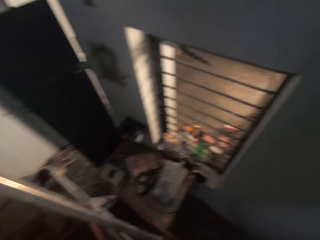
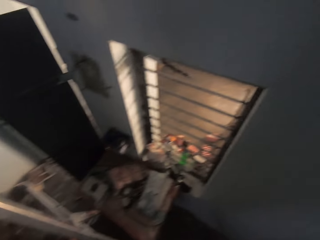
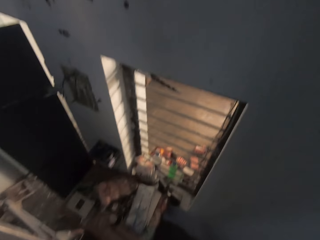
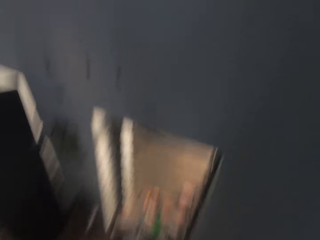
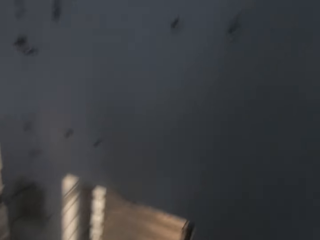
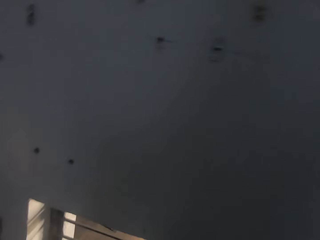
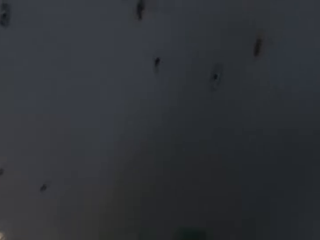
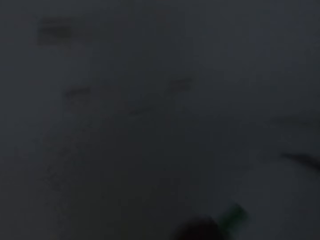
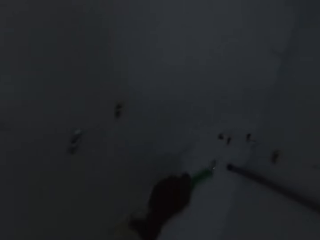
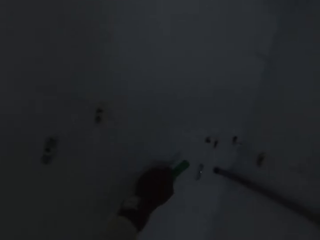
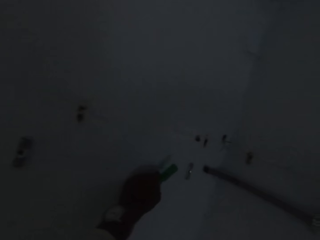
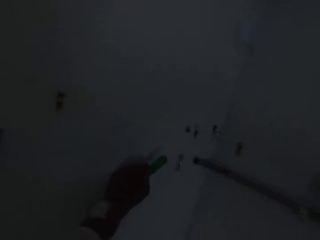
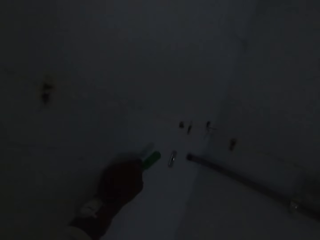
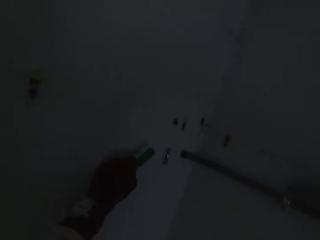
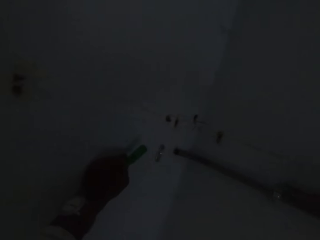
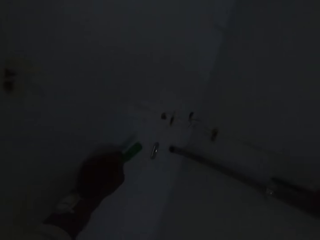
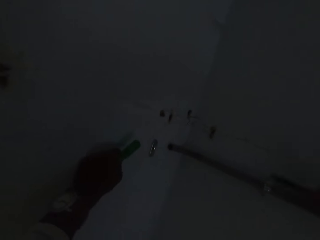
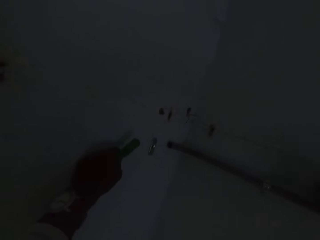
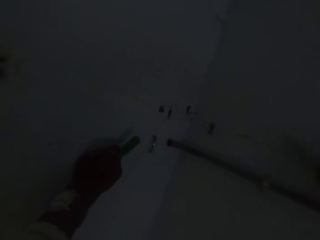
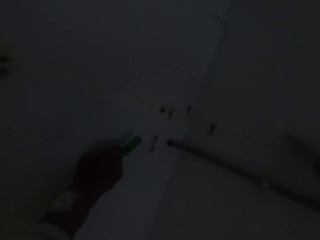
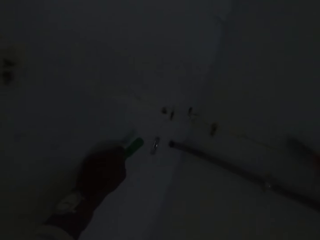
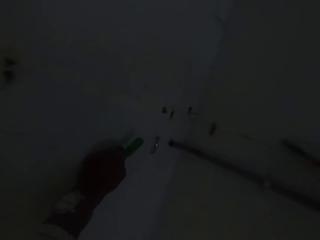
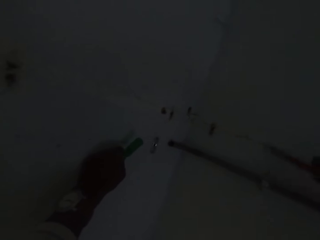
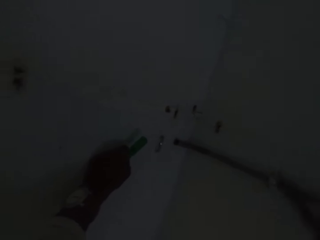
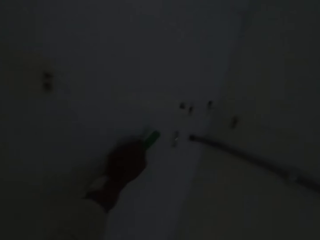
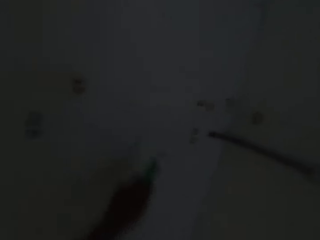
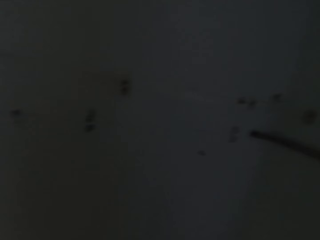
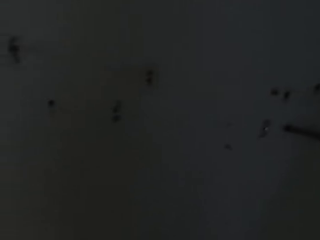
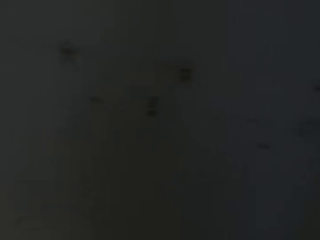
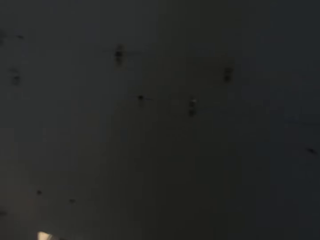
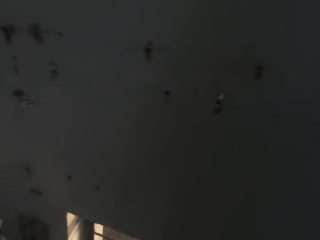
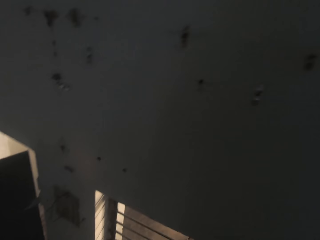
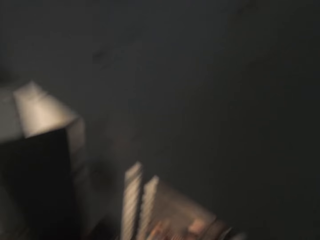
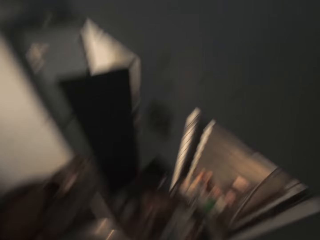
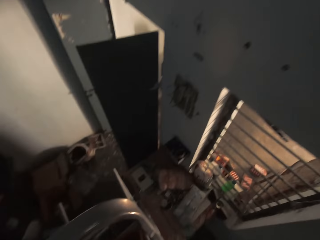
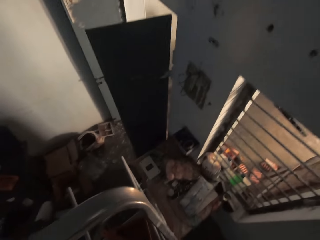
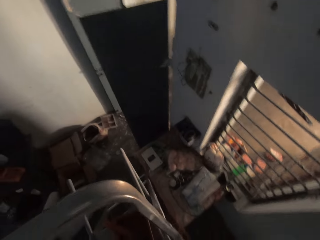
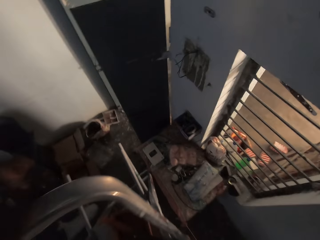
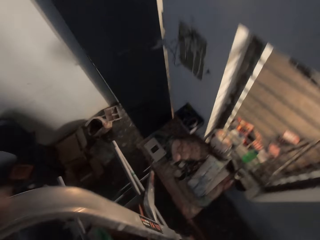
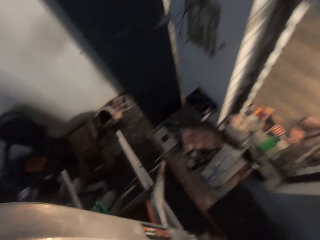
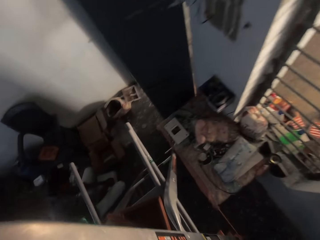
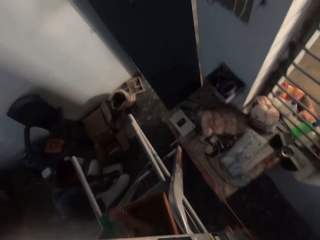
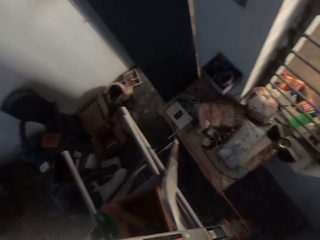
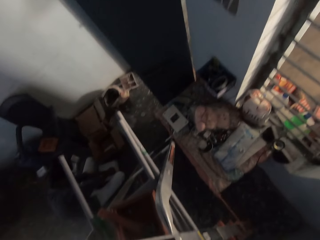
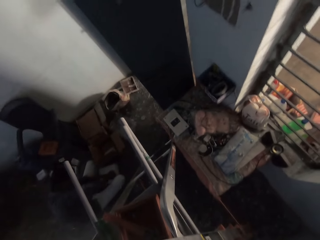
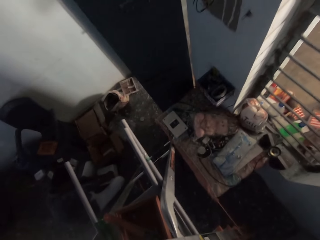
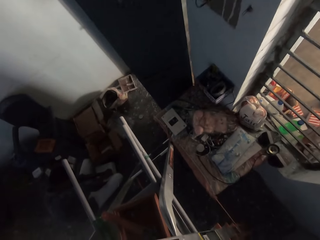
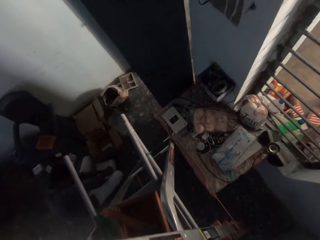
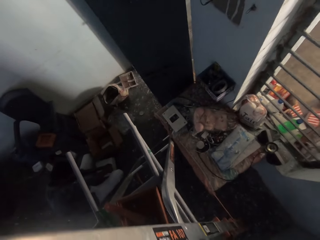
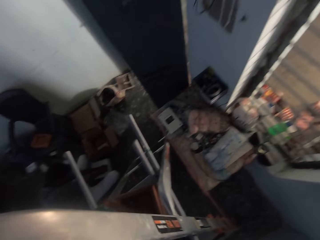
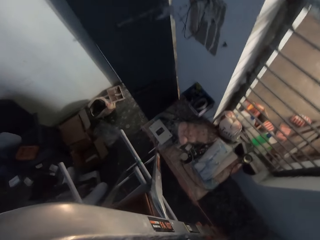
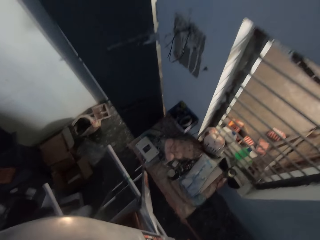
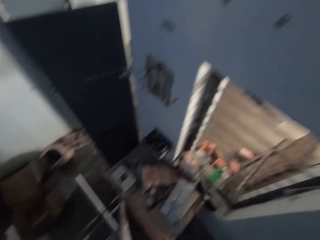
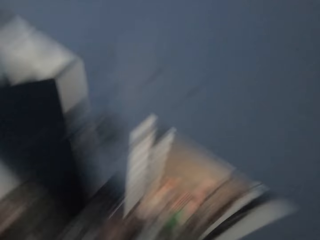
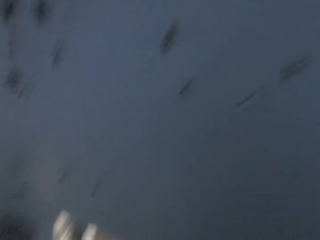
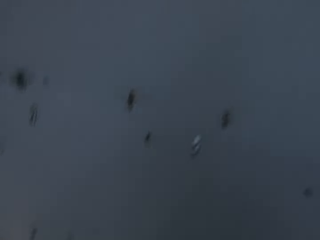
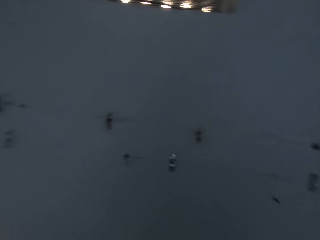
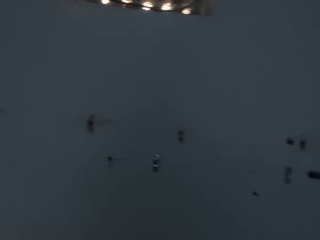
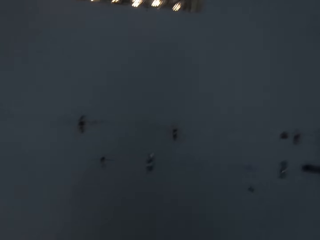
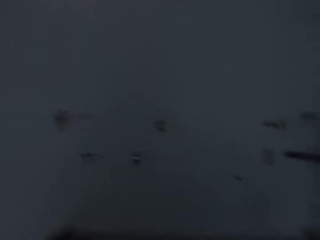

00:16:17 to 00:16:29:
The camera wearer hits the pipe clip with a plier in his right hand. He picks an electric pipe from the ladder with his right hand.

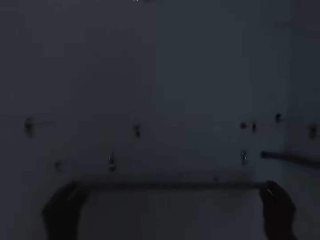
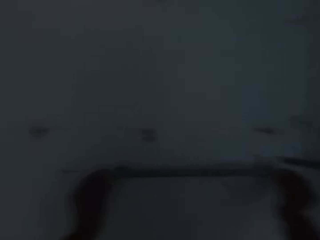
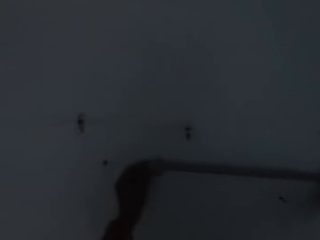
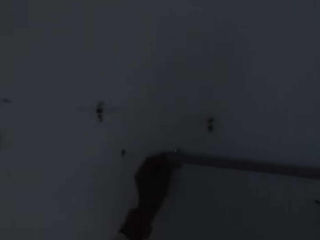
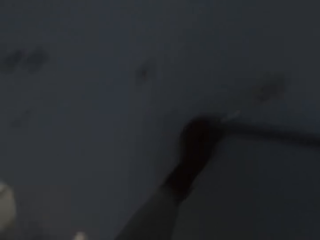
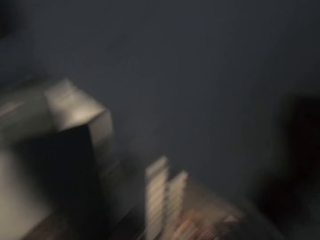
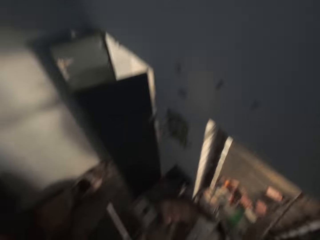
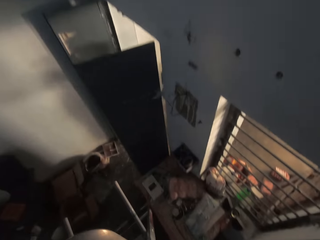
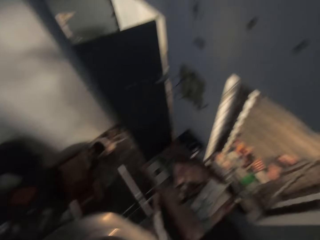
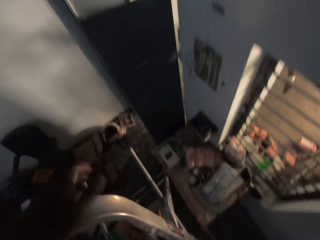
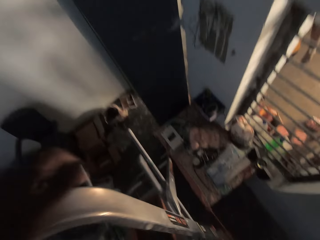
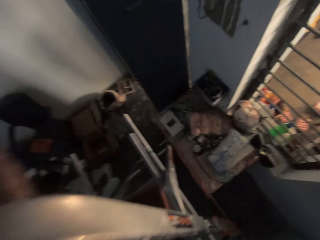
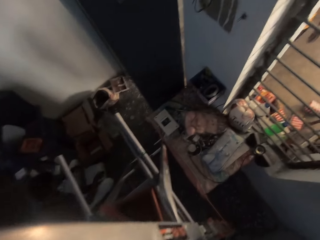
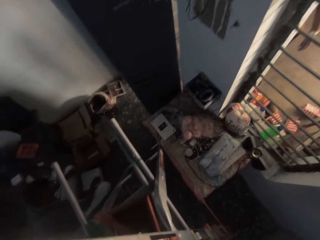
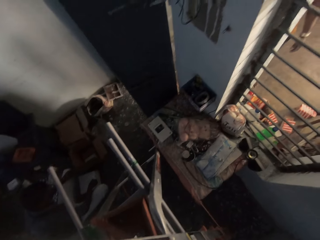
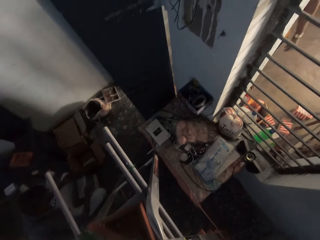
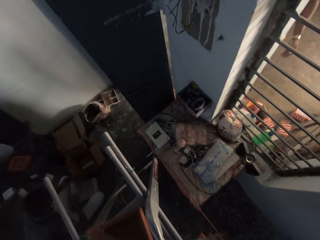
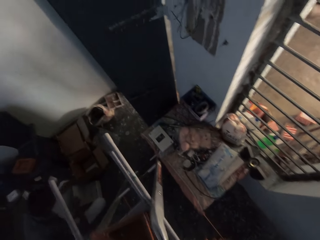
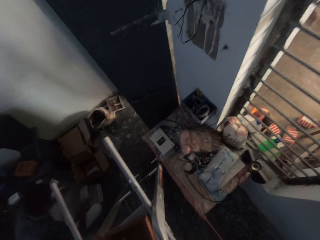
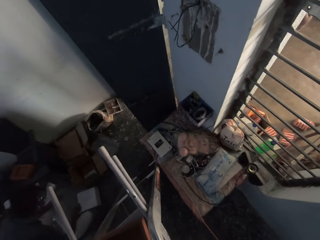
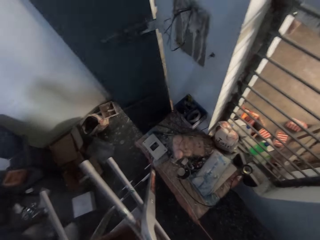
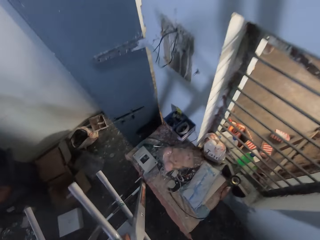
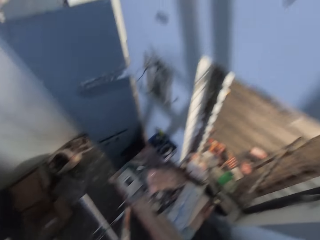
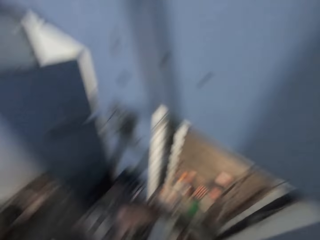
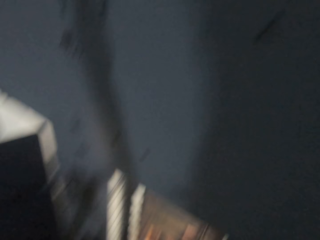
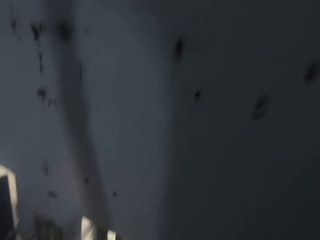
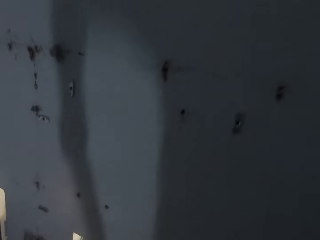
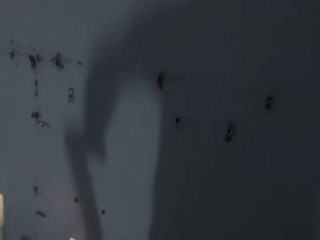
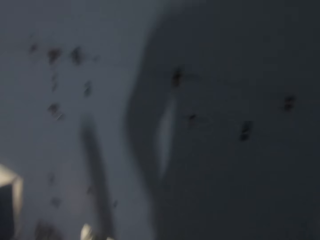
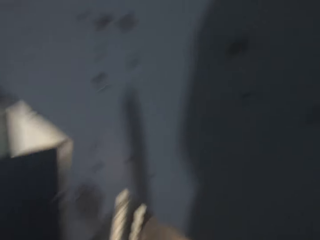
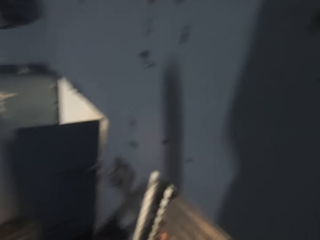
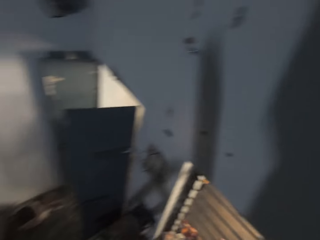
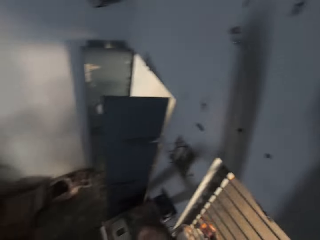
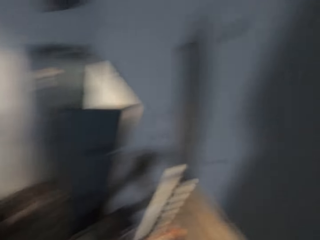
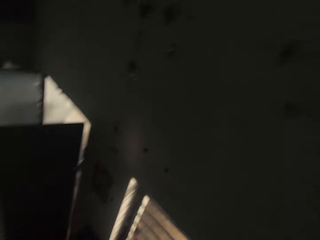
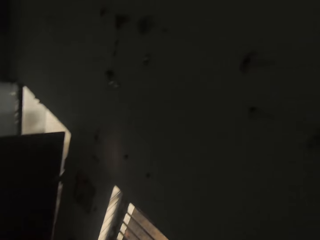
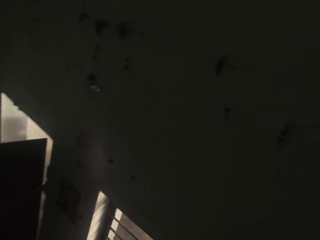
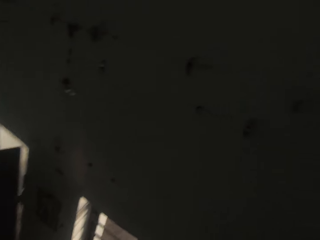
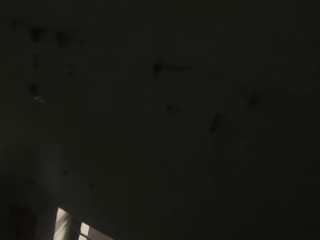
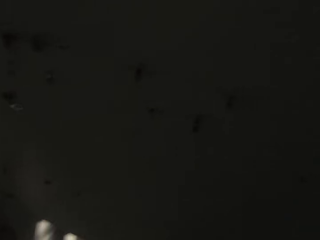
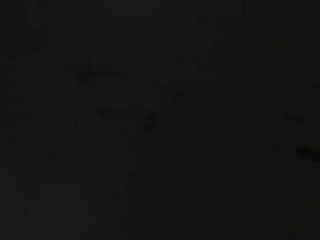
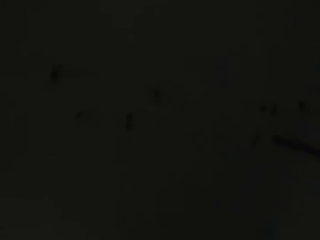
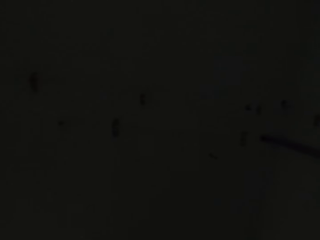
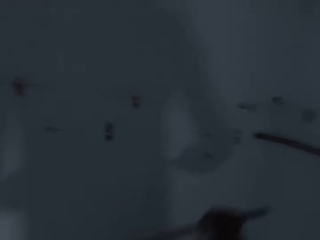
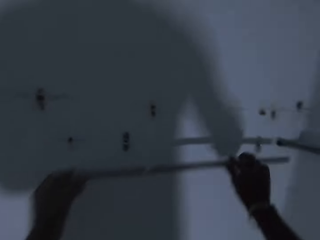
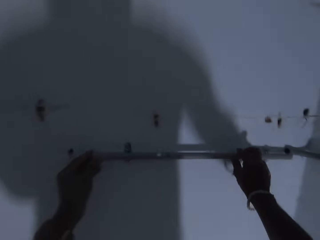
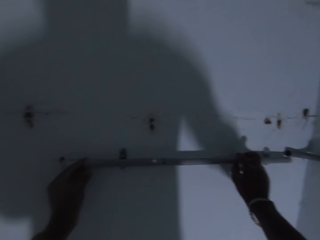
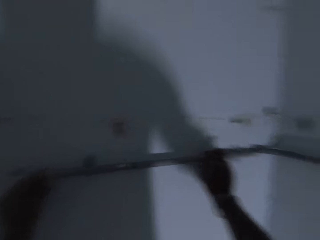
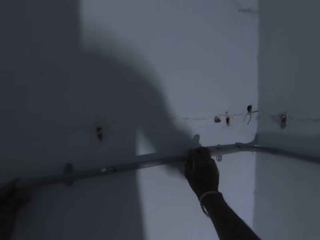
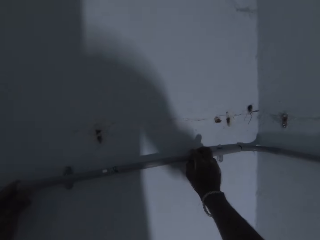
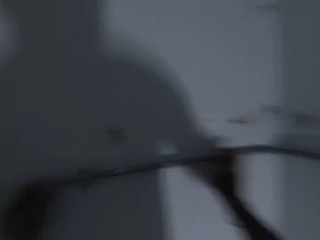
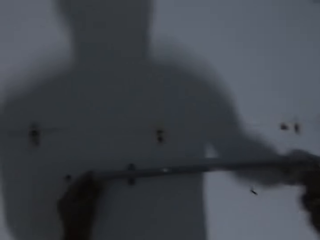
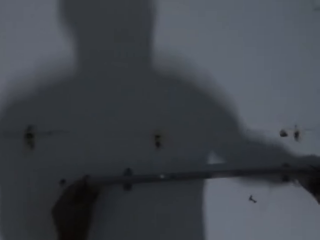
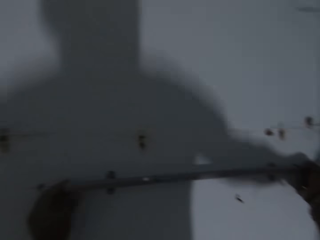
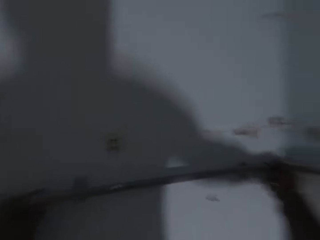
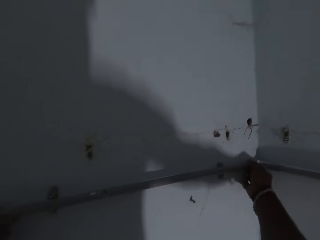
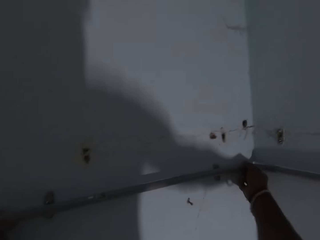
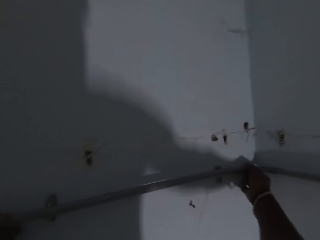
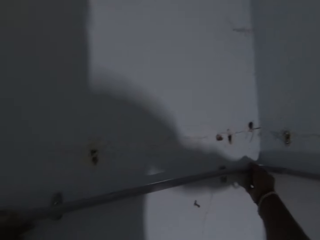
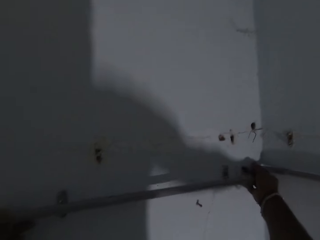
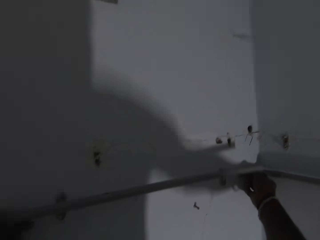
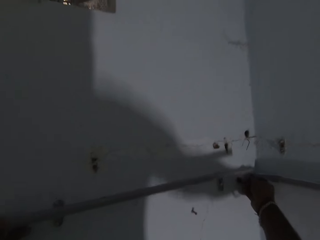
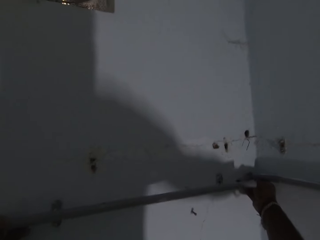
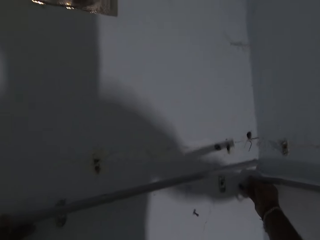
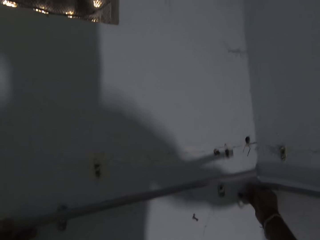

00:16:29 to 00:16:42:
The camera wearer places the electric pipe on the wall with both hands. He drops the pipe on the ladder with his right hand. He picks a pipe from the ladder with his right hand. He places the pipe on the wall with both hands.
